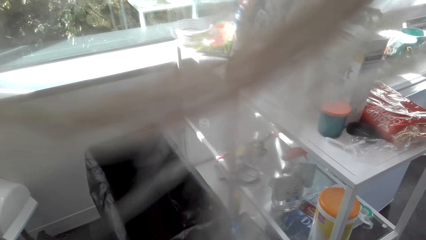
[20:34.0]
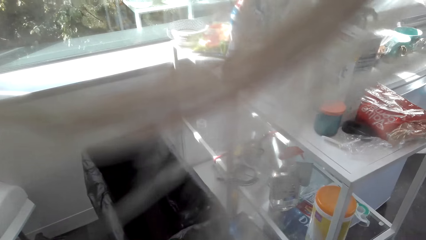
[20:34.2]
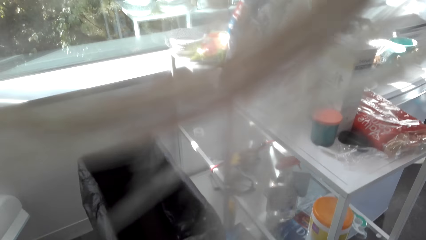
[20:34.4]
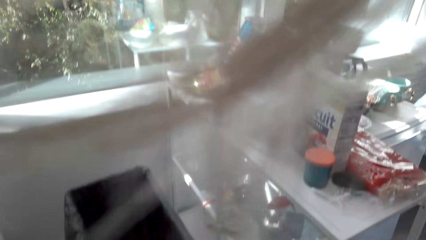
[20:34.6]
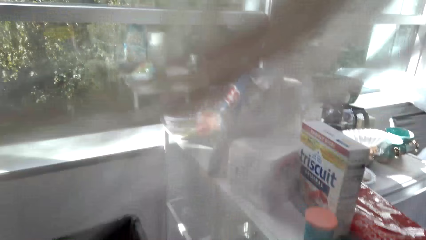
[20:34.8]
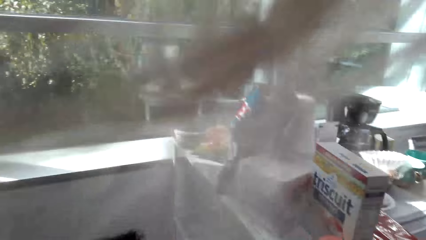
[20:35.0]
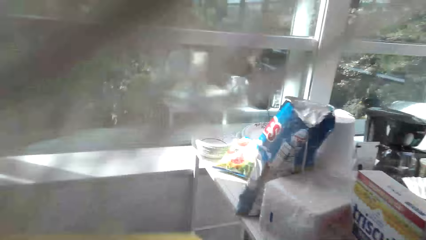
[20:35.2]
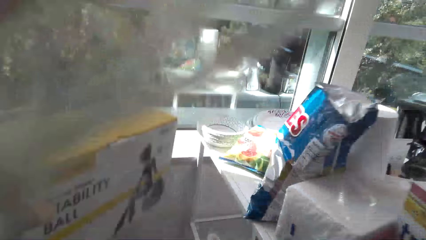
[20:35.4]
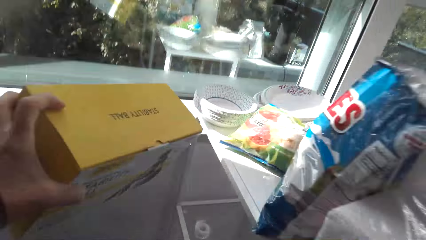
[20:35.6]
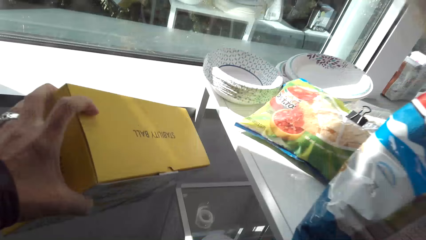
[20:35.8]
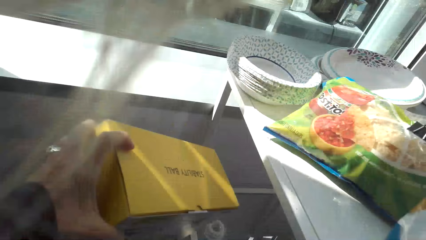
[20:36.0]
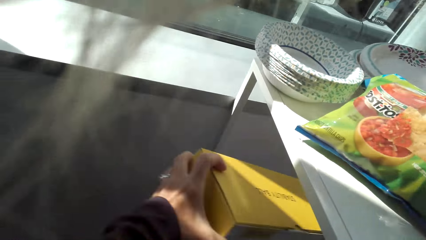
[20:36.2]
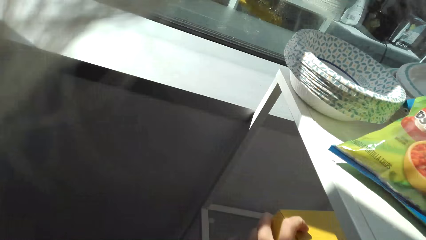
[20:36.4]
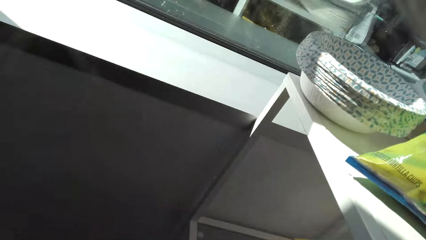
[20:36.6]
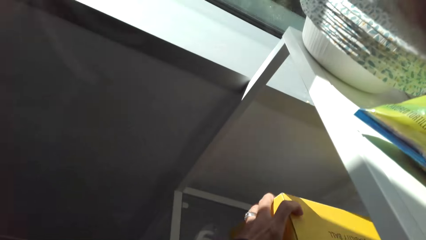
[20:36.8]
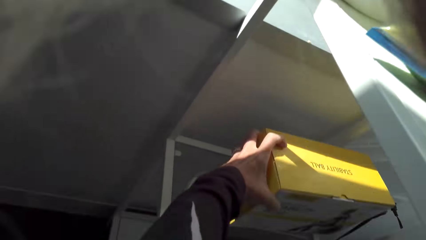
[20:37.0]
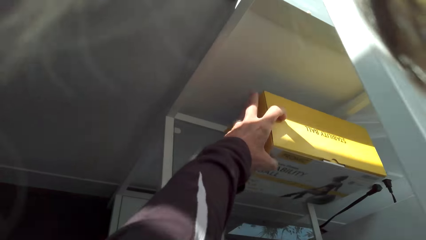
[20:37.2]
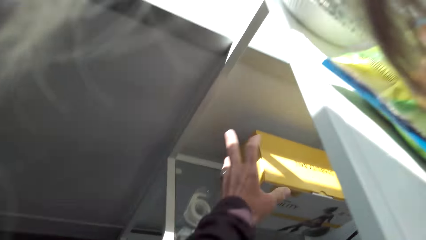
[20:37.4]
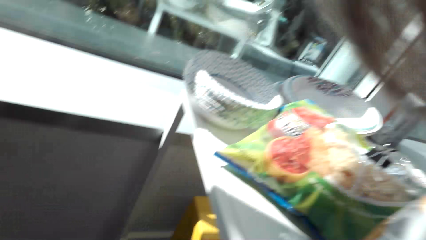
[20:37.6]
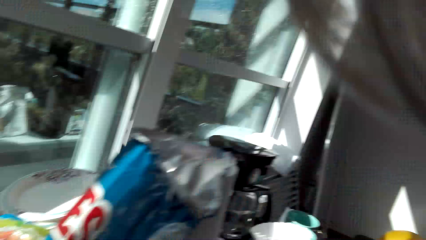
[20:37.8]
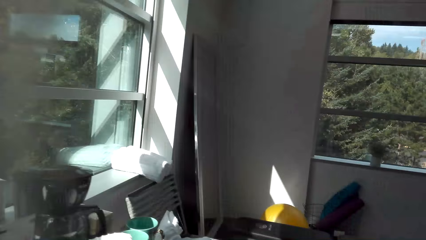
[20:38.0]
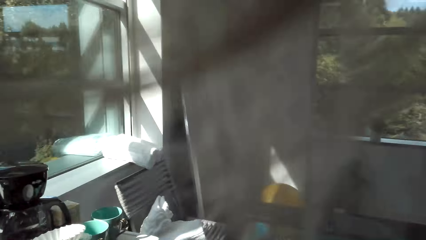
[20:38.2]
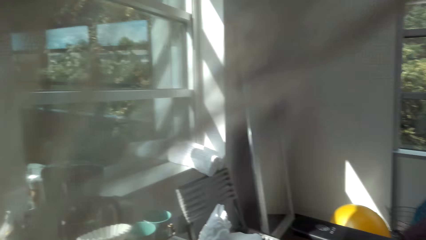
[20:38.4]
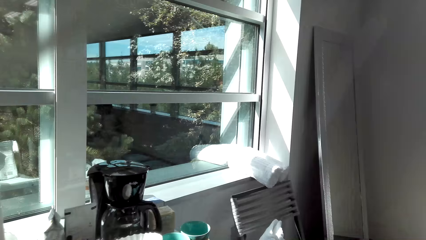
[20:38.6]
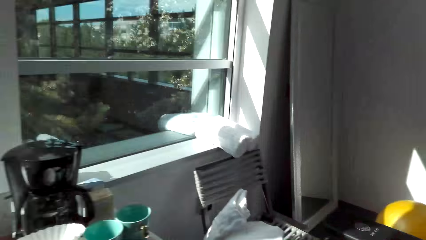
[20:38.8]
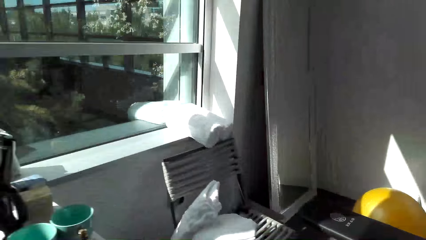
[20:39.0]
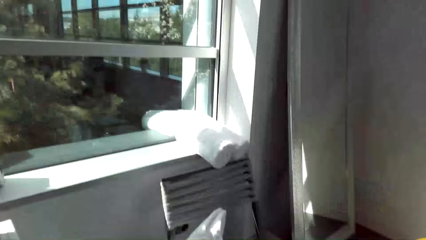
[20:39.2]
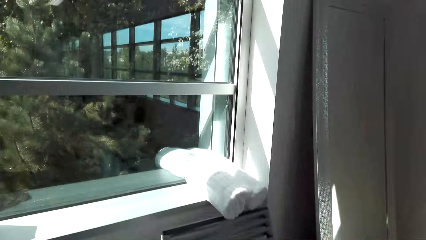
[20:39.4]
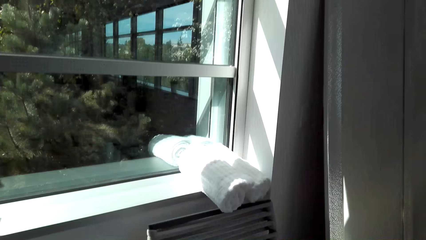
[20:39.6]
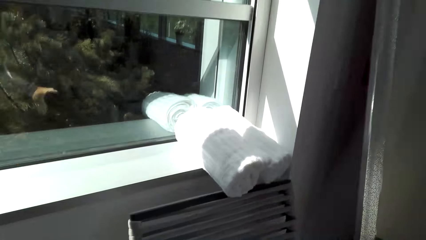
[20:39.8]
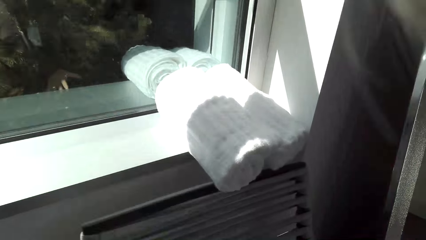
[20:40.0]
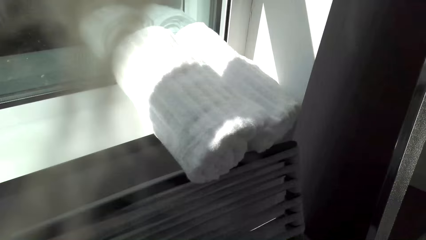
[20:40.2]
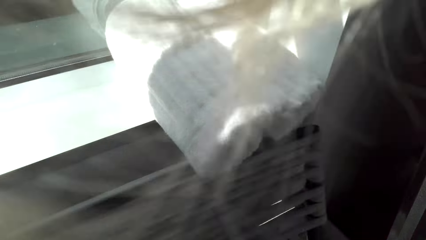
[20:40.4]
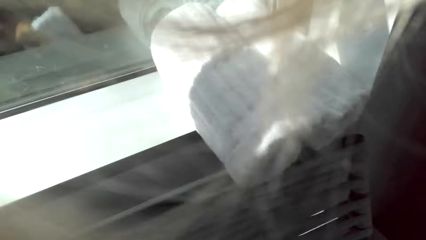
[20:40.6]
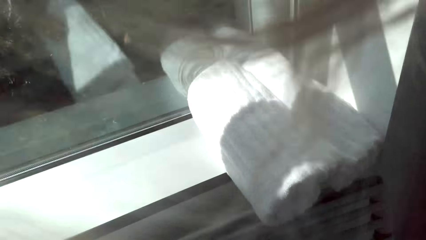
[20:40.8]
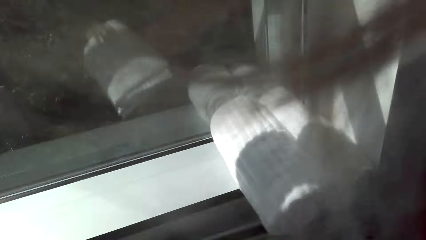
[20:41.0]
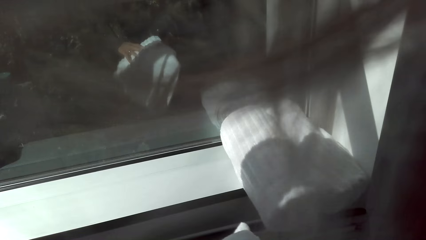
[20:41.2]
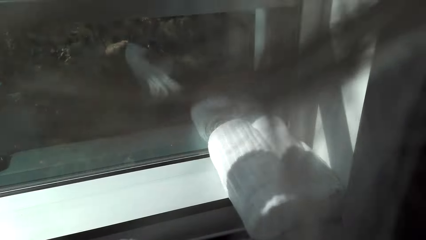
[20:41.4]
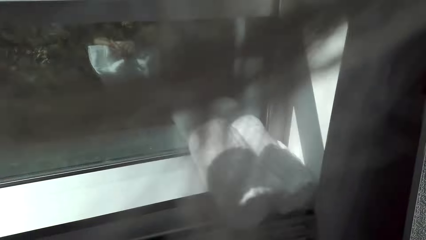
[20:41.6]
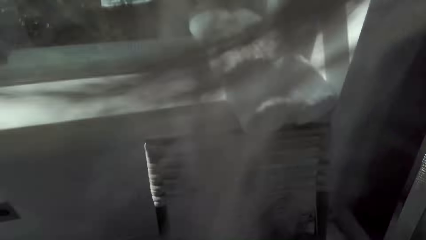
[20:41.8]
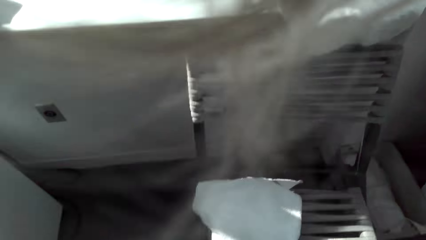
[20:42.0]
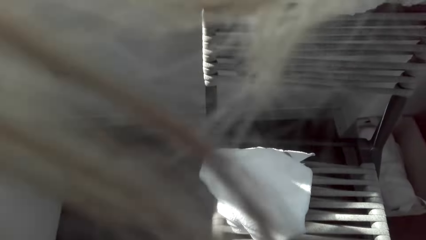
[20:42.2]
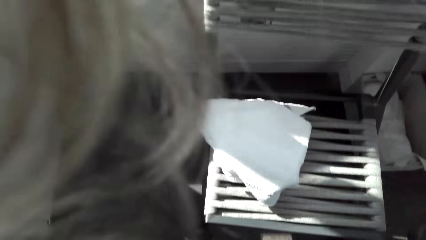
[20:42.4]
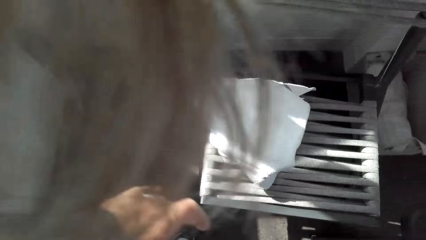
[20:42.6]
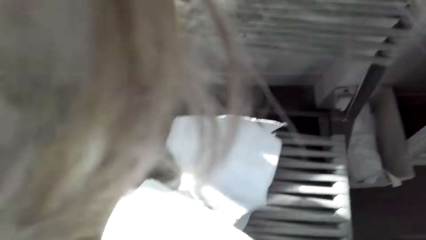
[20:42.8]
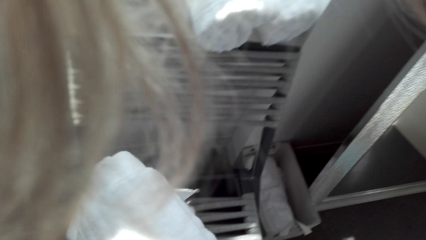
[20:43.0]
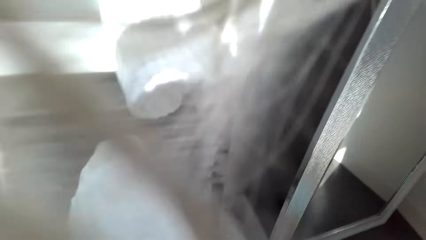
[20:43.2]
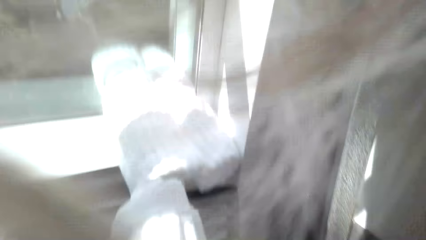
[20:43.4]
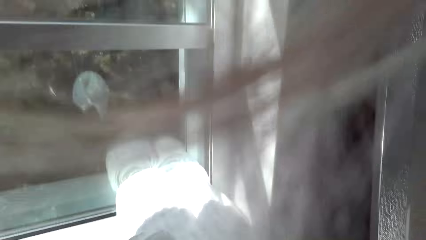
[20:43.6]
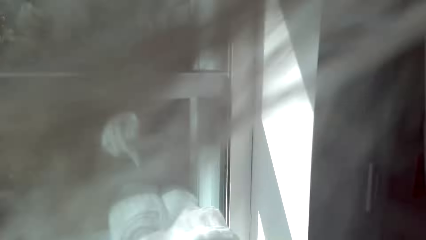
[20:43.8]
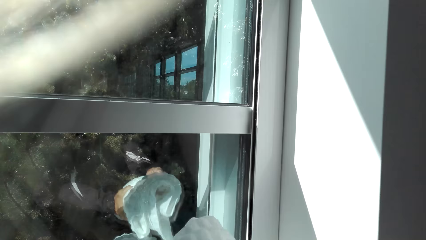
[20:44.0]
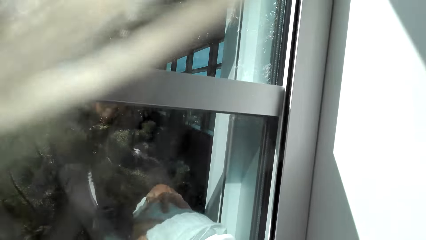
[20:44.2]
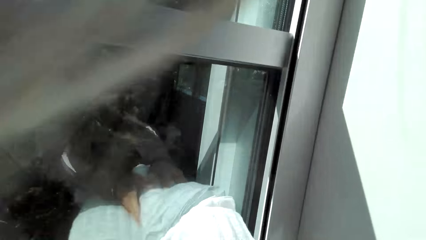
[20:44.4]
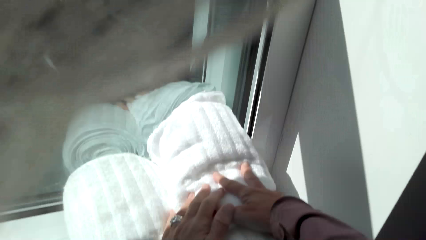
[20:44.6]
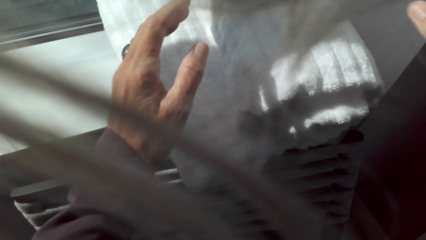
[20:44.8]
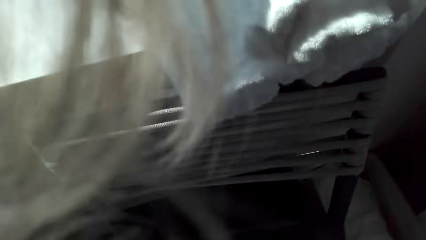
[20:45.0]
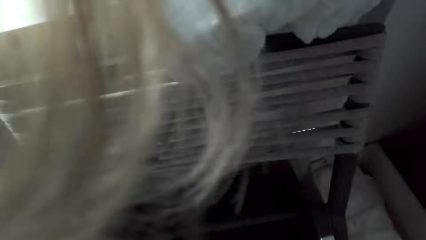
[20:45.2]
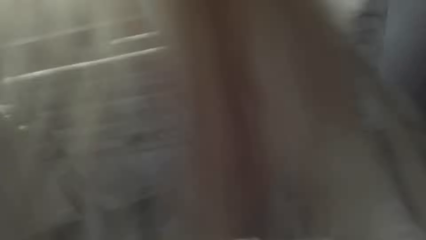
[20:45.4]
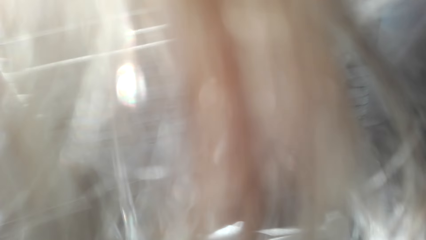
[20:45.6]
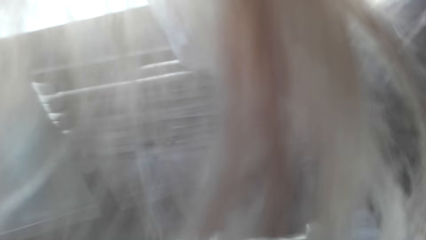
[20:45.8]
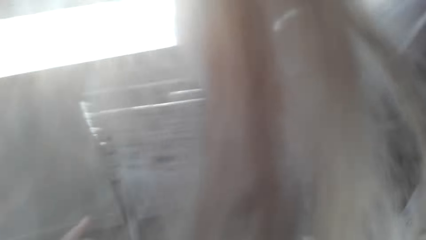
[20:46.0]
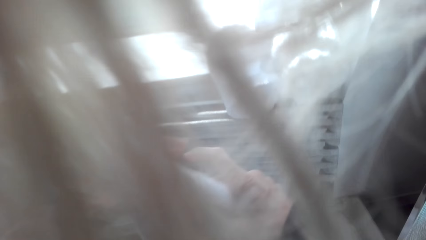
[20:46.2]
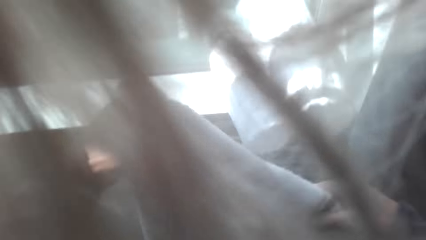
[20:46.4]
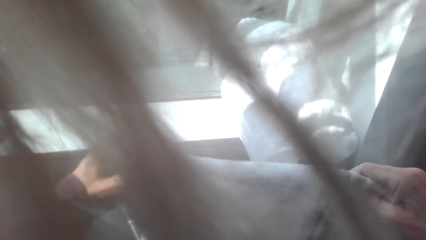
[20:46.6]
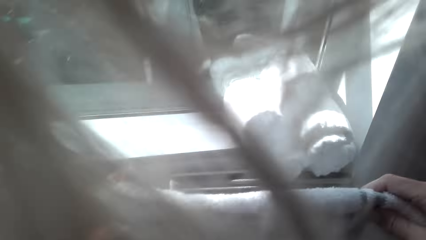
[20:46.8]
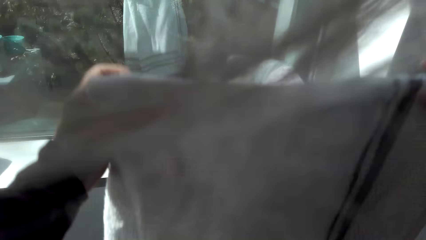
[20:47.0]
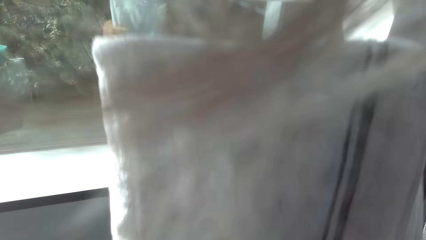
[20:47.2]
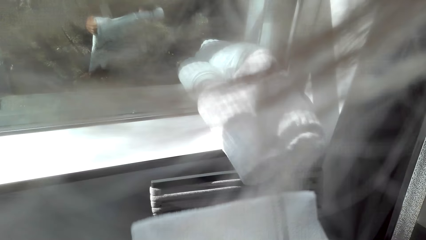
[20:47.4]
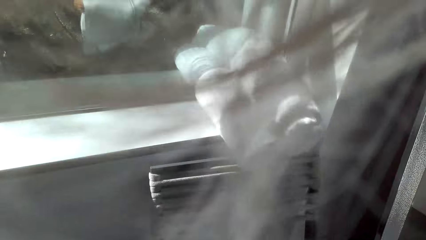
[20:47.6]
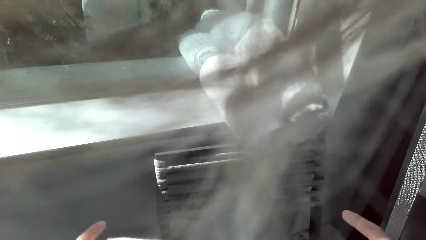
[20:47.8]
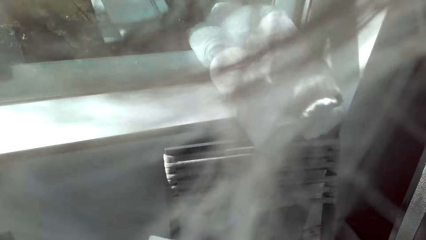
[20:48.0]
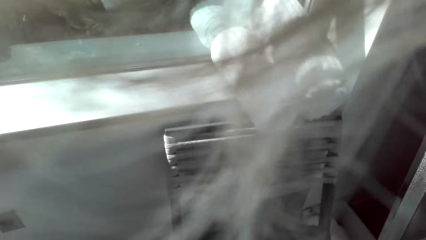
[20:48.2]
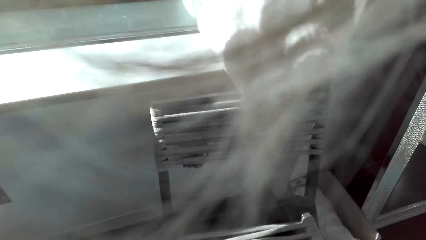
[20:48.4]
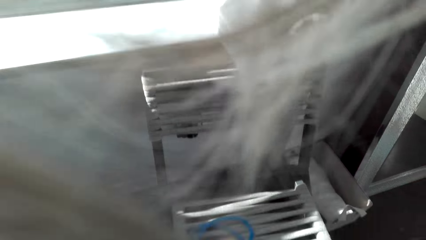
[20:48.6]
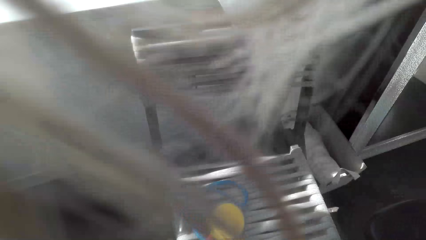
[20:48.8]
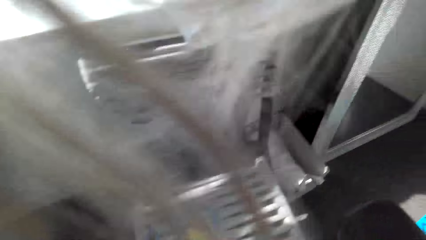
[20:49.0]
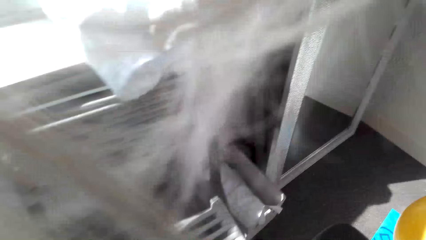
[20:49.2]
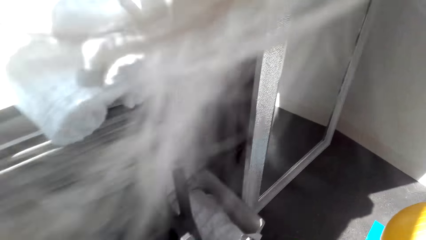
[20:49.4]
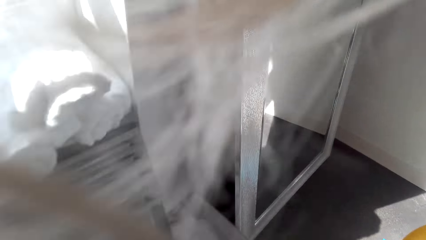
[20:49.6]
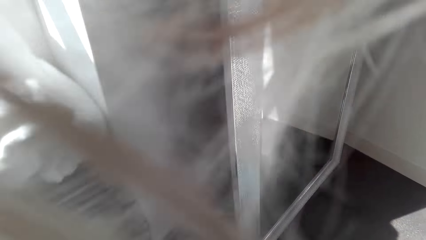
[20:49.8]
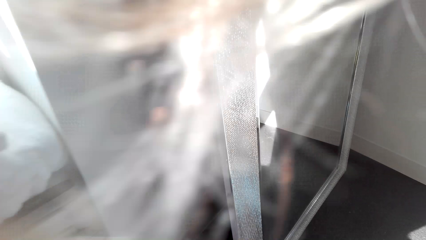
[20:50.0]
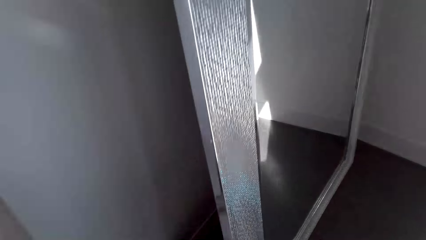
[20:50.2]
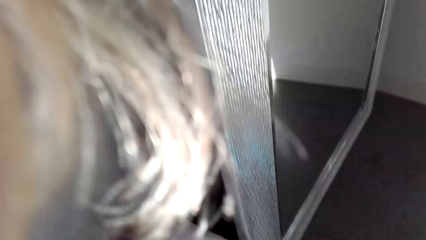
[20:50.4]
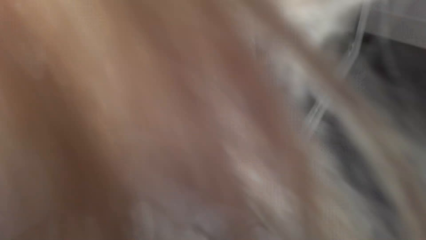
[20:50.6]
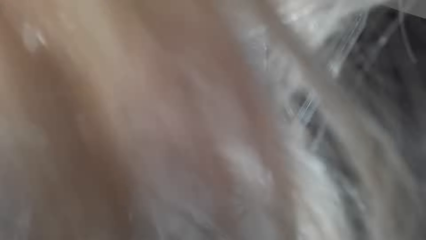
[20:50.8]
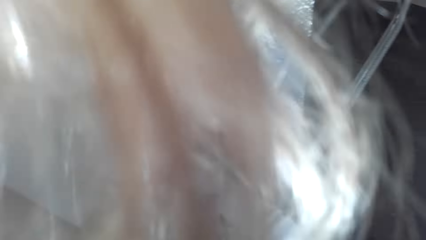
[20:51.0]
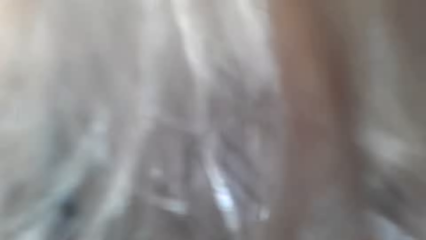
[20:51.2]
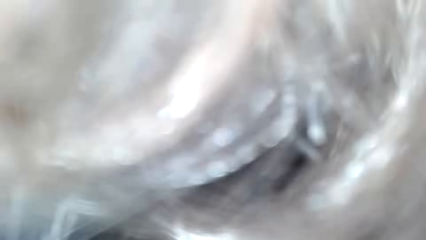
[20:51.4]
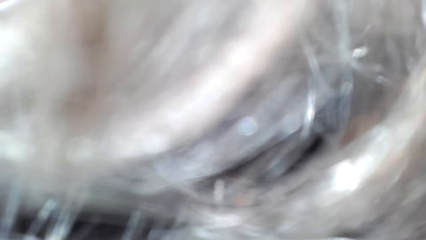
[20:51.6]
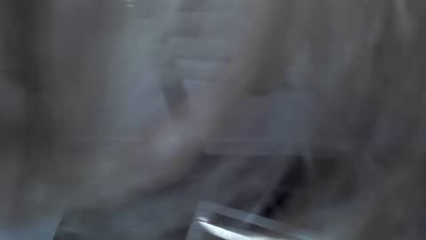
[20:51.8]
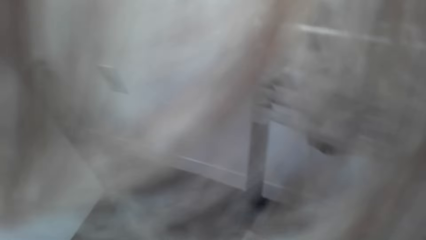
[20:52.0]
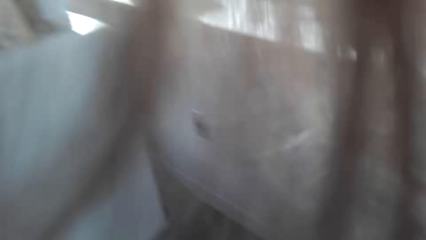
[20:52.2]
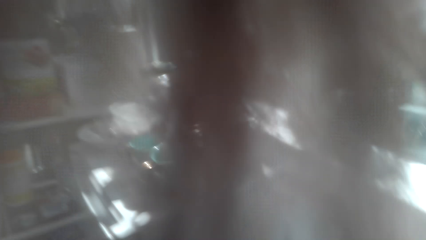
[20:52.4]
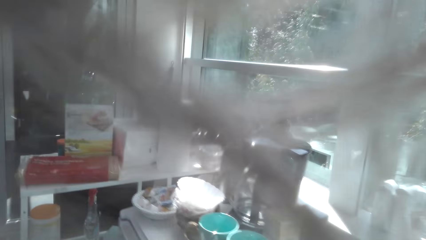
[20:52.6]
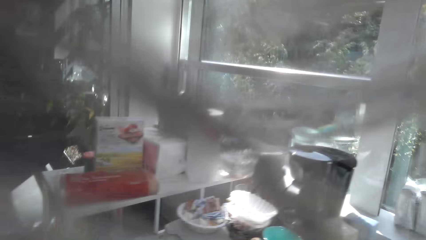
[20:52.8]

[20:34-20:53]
The camera wearer holds a box with her left hand. She puts the box on the shelf. She picks a towel from the chair and puts the towel on the window. She holds the kitchen towel with her hands. She folds the towel.
